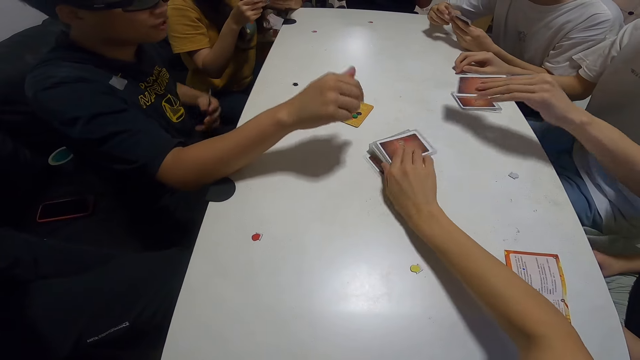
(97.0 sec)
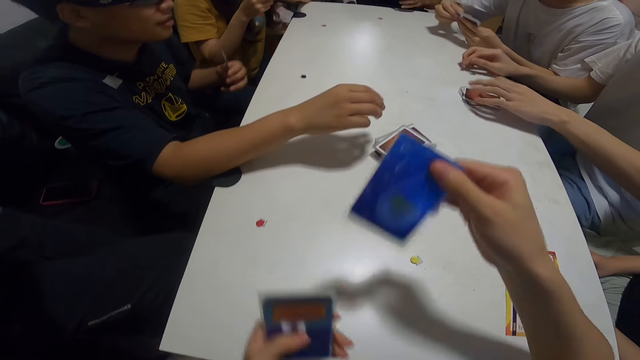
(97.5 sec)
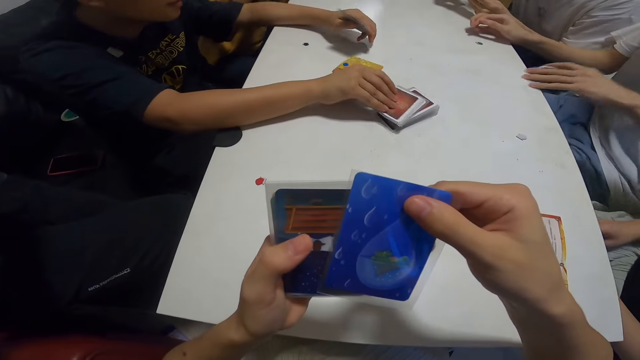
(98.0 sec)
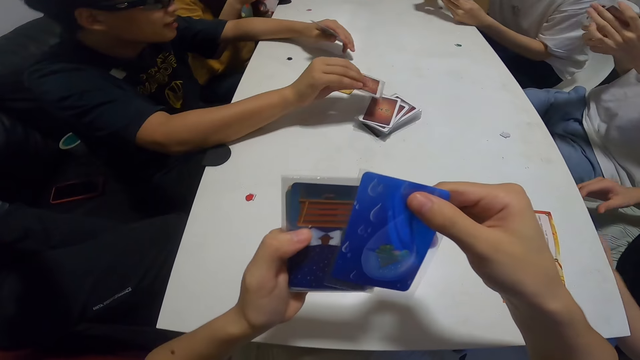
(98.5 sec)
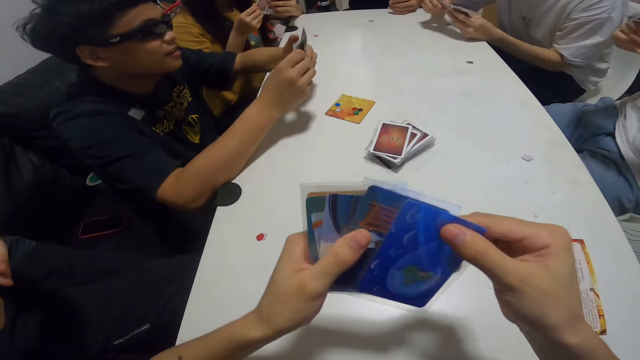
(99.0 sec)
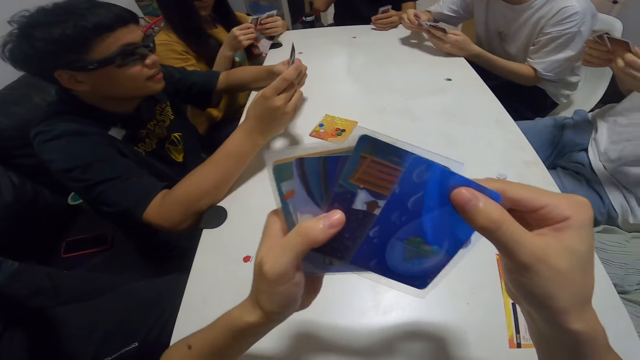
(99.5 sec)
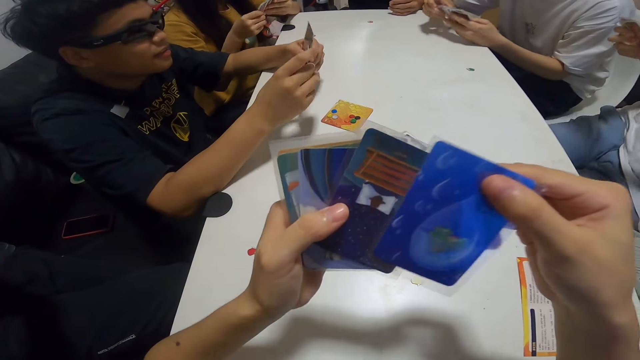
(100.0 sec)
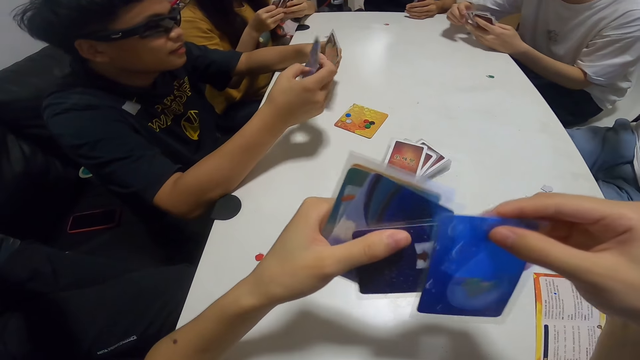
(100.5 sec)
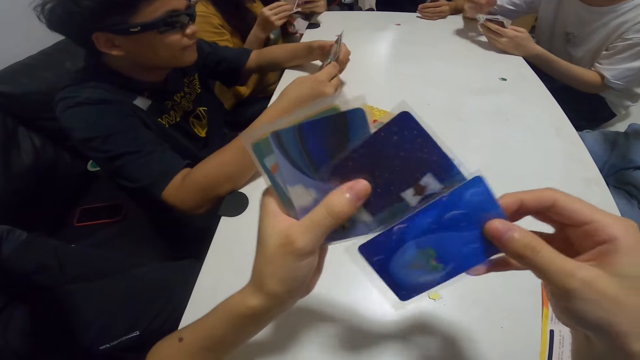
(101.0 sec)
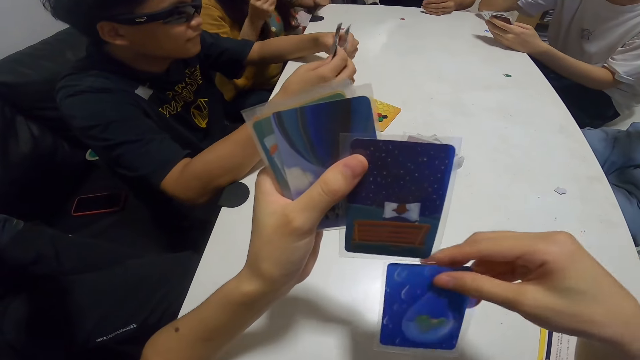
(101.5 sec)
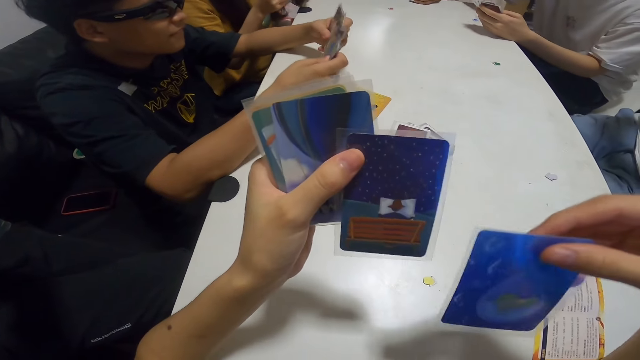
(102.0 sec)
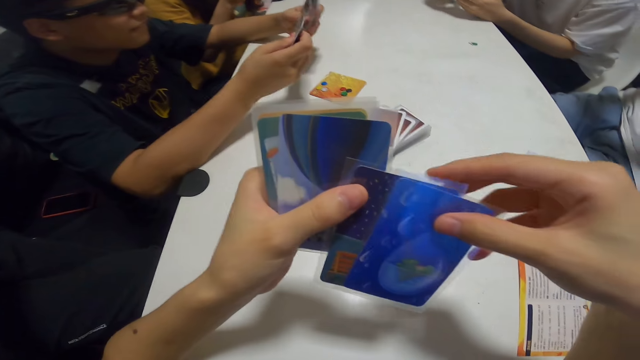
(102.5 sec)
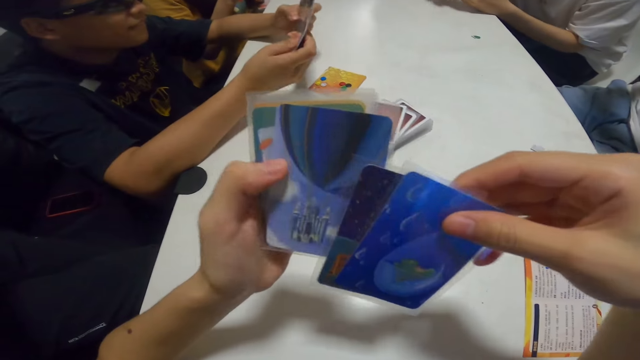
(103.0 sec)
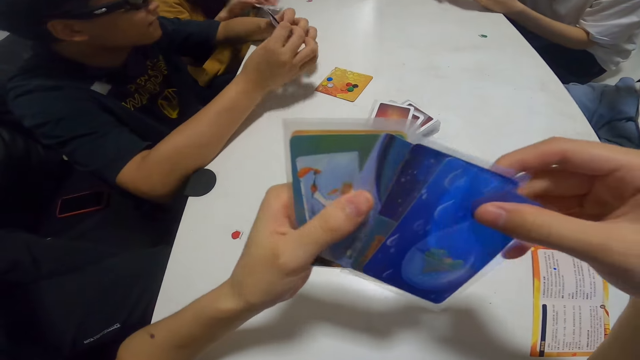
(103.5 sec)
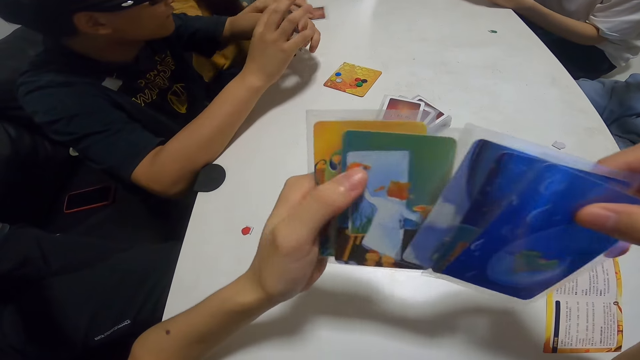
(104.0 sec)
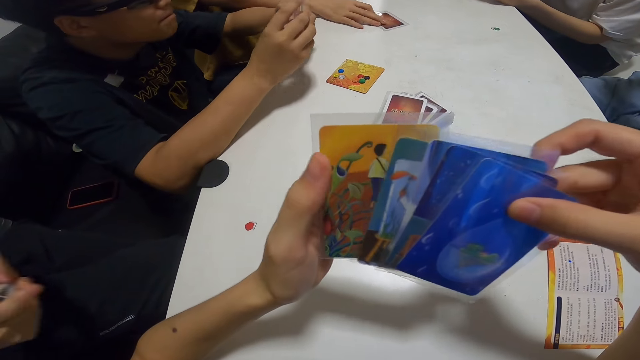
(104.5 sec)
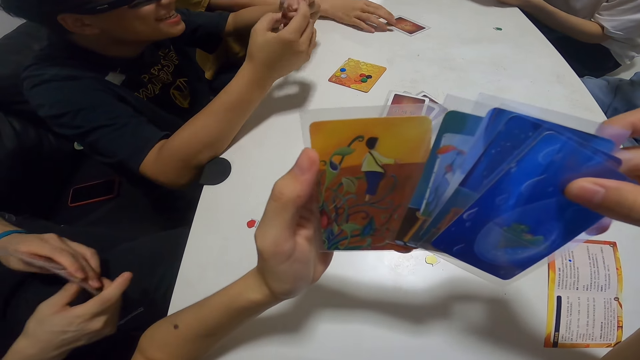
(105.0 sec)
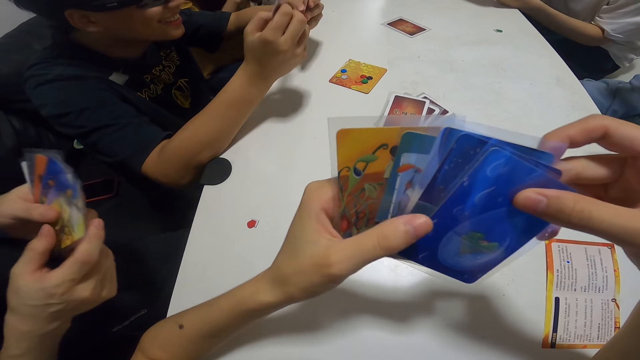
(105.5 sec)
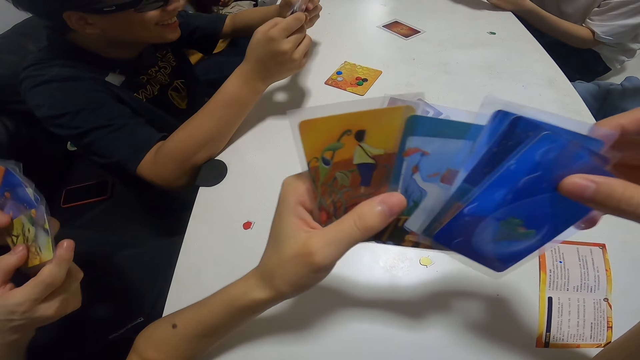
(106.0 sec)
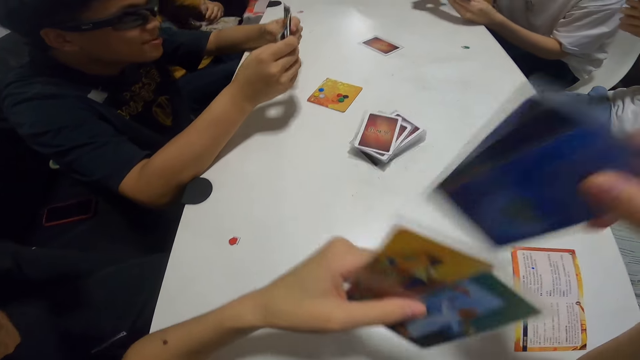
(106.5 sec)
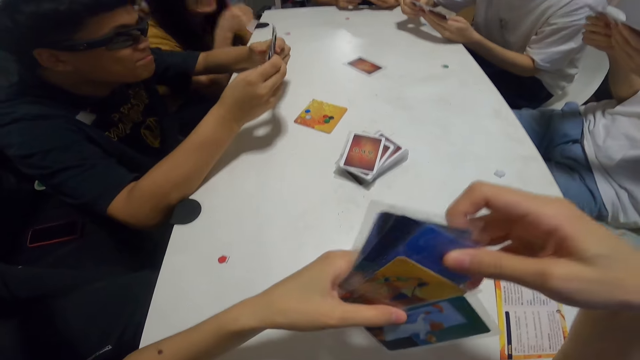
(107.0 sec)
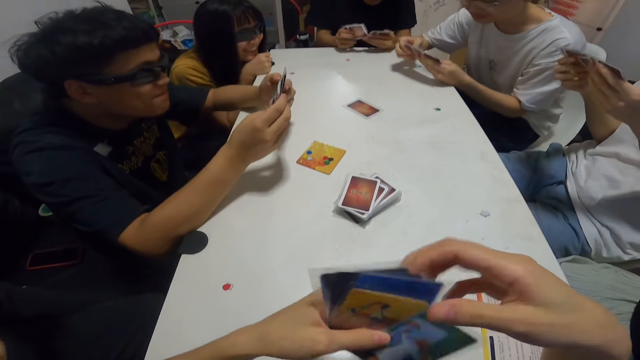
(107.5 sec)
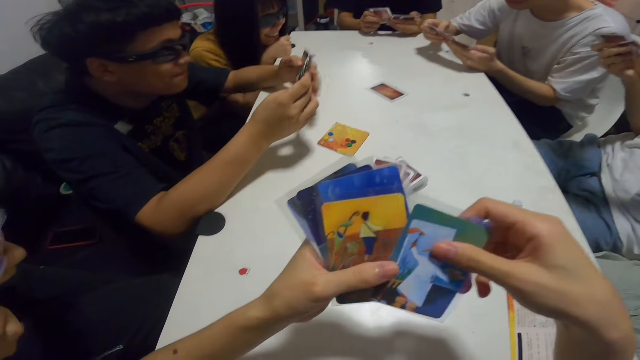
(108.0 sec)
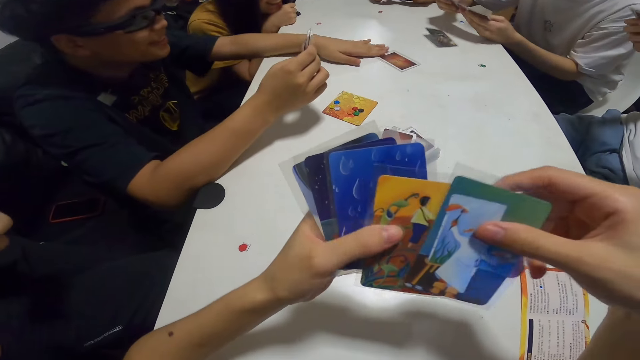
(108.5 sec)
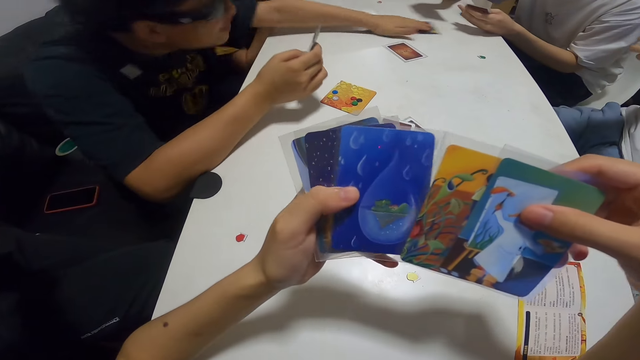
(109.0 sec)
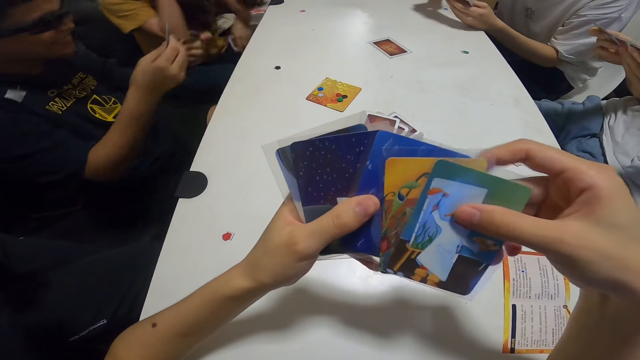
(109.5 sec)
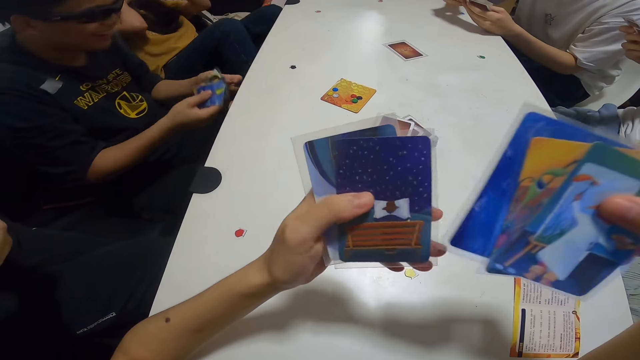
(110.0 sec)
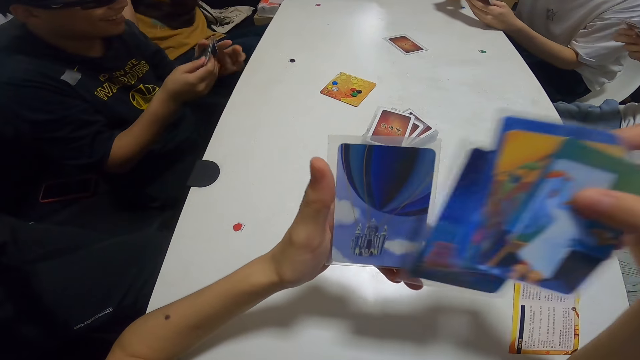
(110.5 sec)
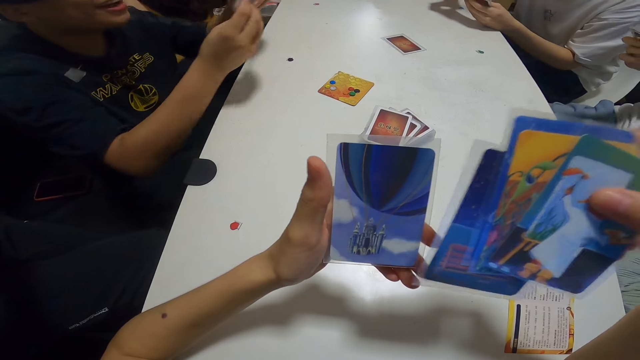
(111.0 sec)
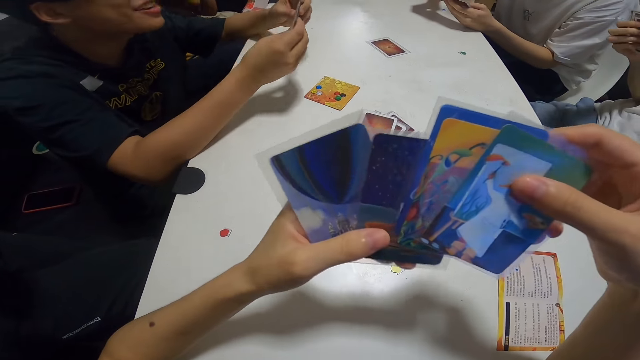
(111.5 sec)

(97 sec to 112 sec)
The camera wearer picks the card on the table with her hand. She shuffles the cards in her hands. The man picks the card on the table with his hand. The camera wearer holds the cards. She reshuffles the cards. The woman moves the cards on the table with her hand. The man throws a card on the table with his hand. He picks the card on the table with his hand.

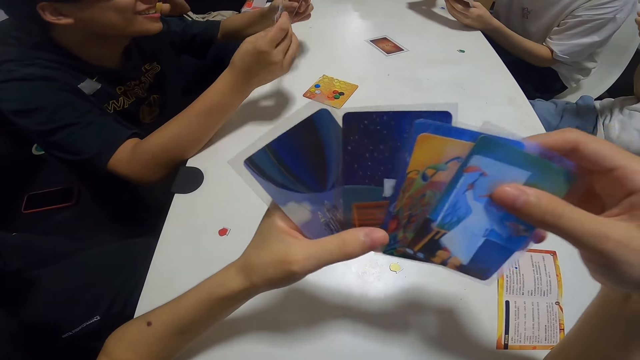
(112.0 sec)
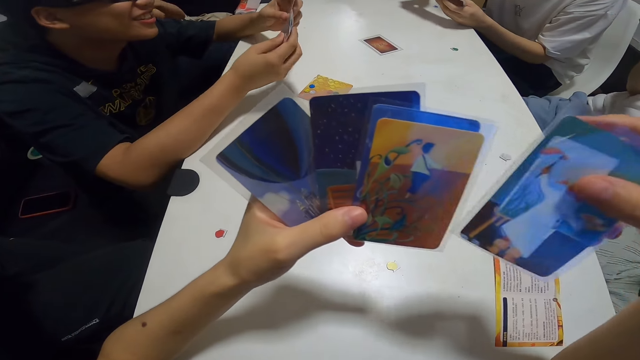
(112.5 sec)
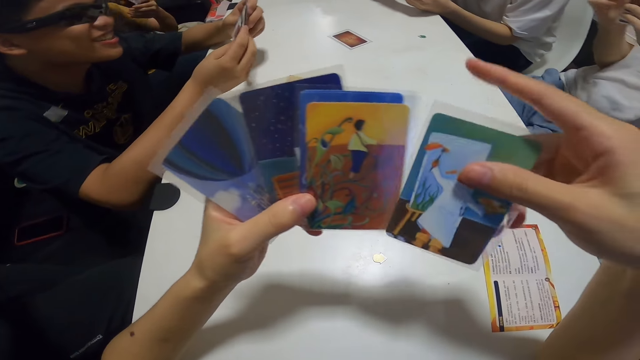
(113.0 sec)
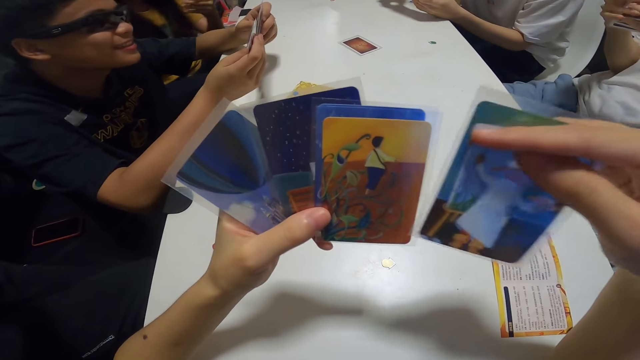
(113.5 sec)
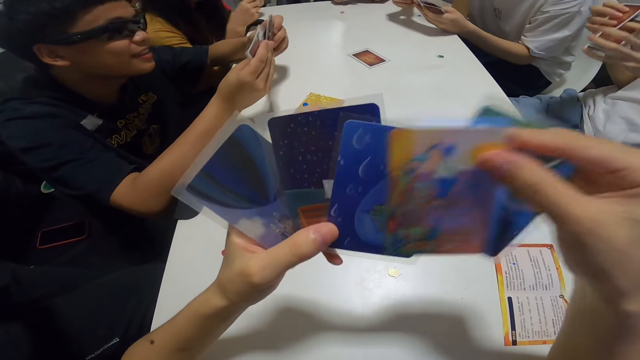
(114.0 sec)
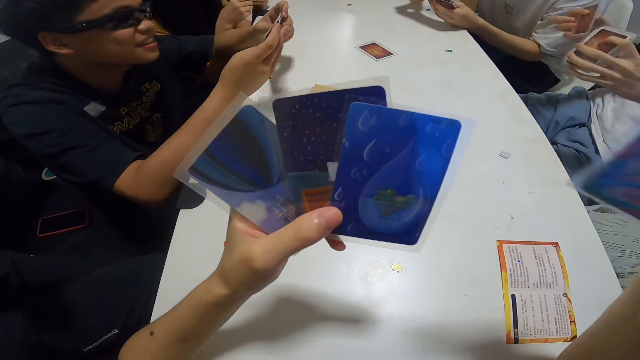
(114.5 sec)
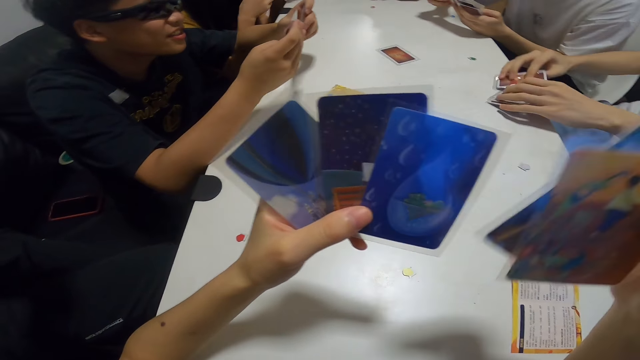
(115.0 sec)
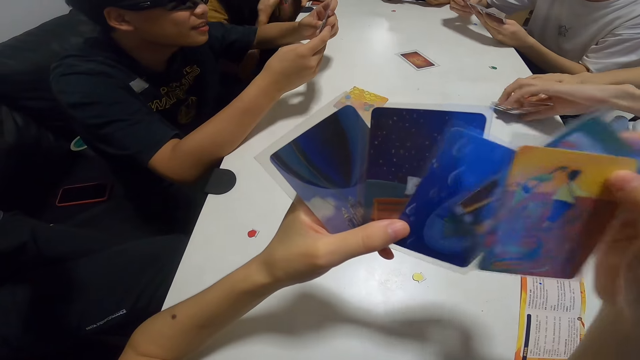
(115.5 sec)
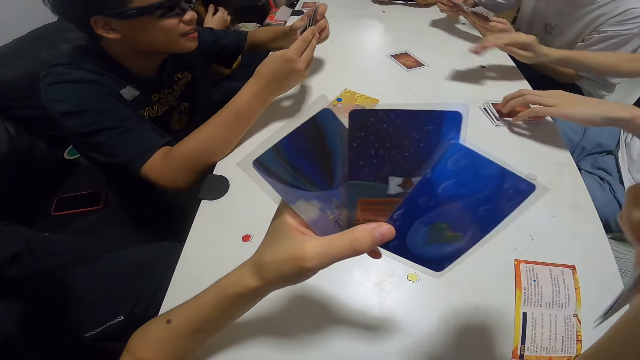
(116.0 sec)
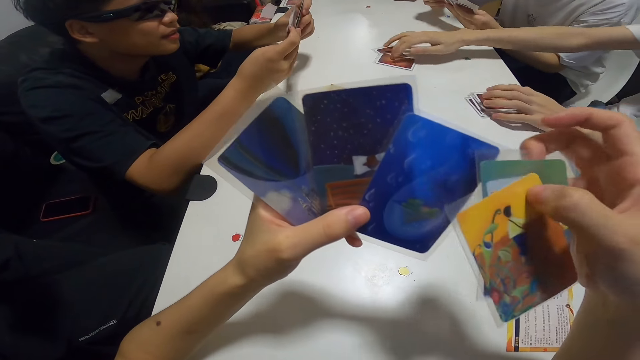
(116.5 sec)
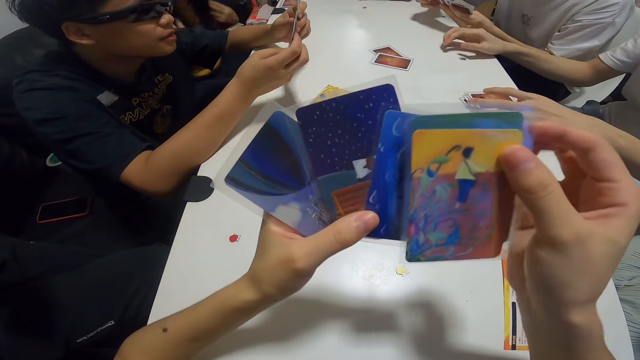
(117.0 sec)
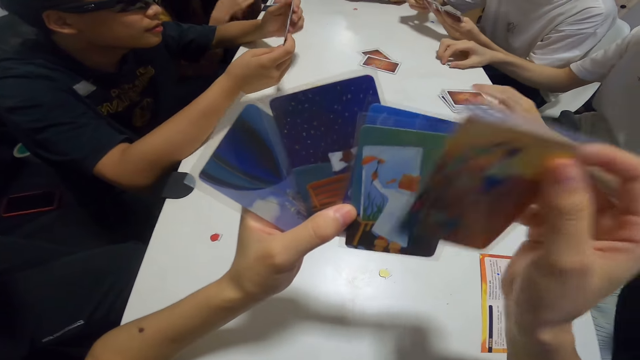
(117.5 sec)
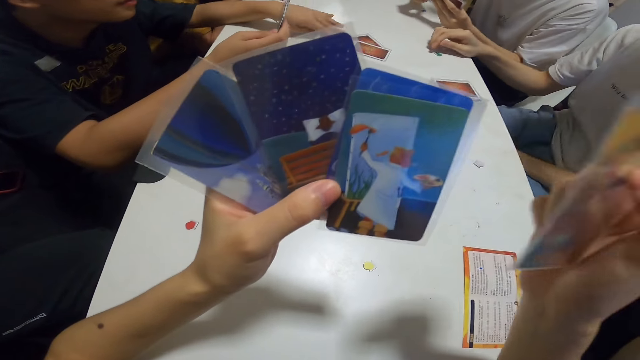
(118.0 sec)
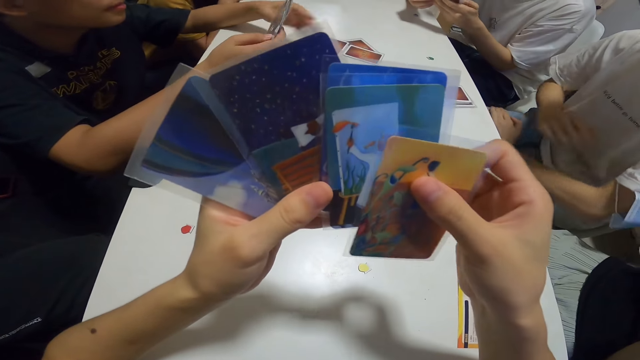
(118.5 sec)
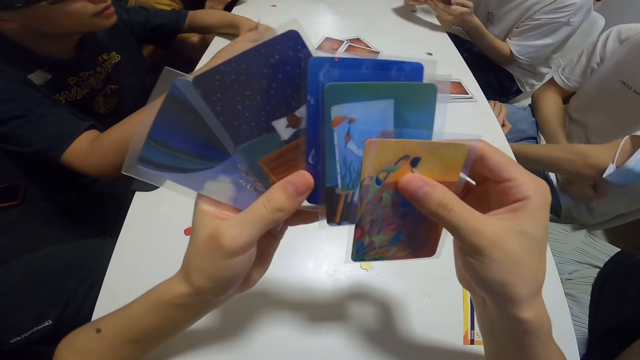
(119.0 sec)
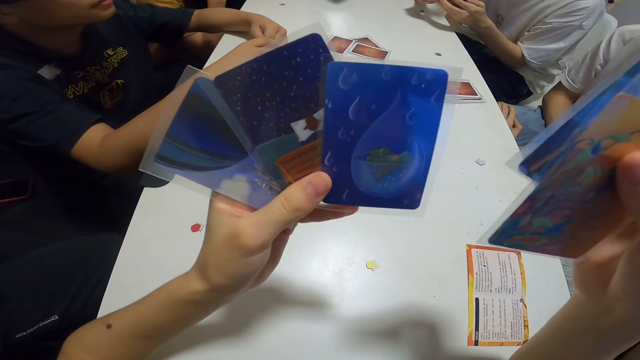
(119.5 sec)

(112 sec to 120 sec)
A man drops cards on the table with his hands. He picks the card on the table with his hand. Another man drops cards on the table with his hand.
